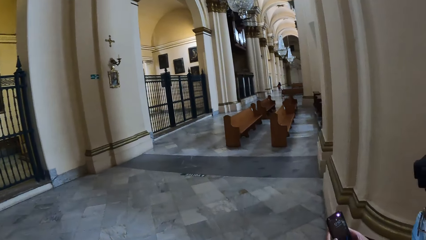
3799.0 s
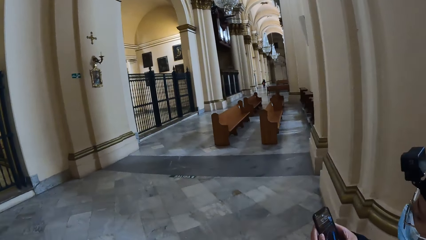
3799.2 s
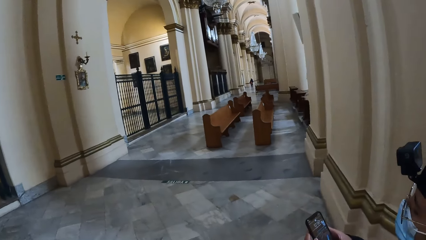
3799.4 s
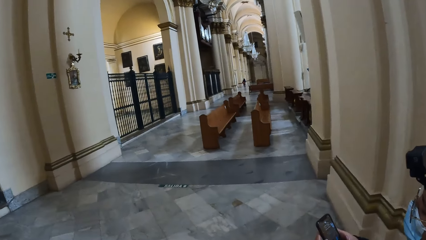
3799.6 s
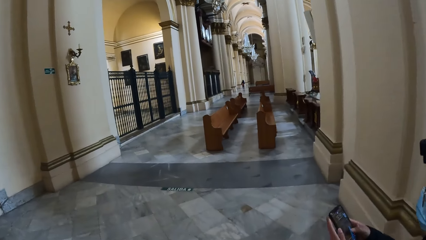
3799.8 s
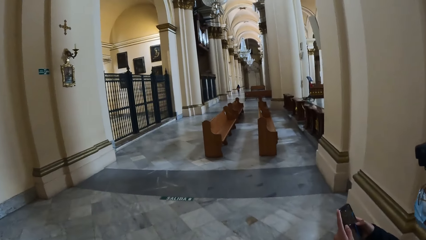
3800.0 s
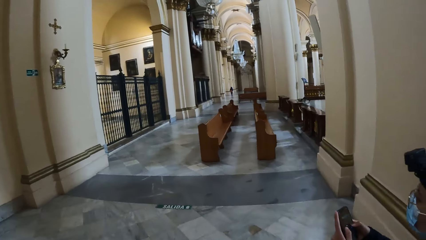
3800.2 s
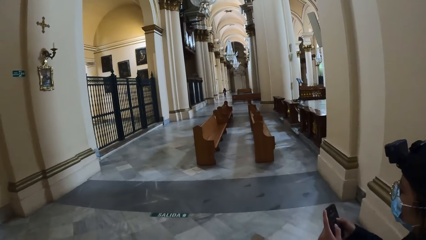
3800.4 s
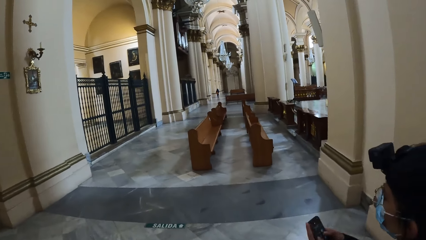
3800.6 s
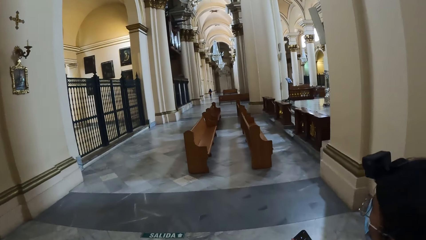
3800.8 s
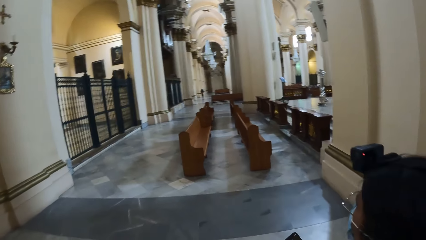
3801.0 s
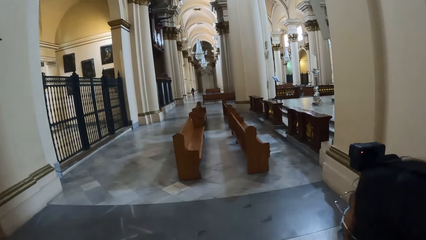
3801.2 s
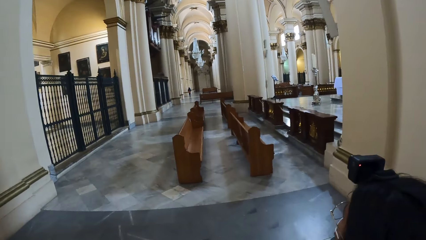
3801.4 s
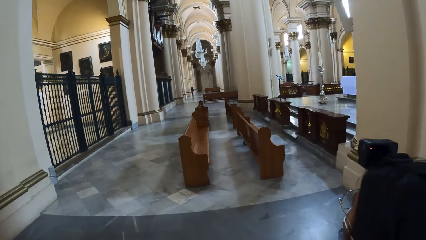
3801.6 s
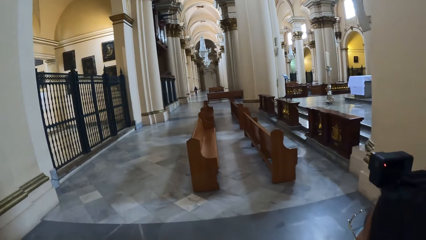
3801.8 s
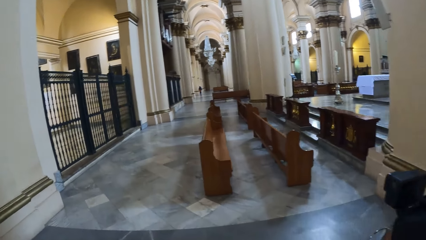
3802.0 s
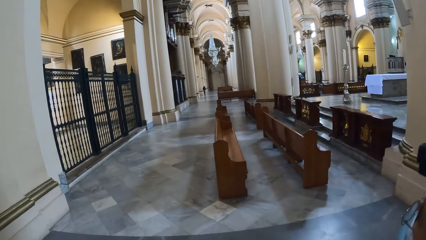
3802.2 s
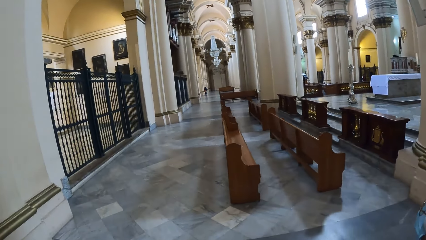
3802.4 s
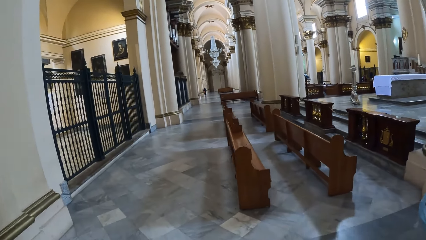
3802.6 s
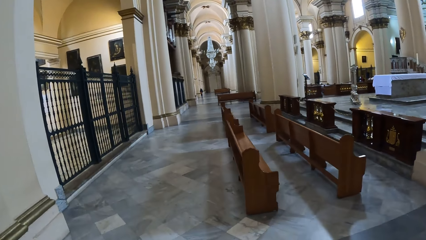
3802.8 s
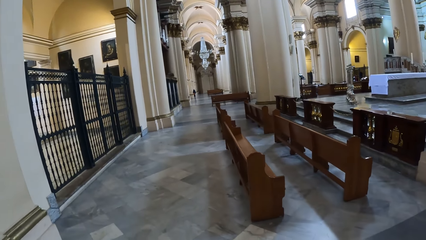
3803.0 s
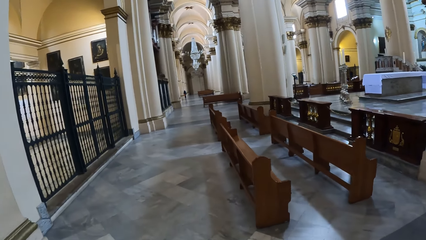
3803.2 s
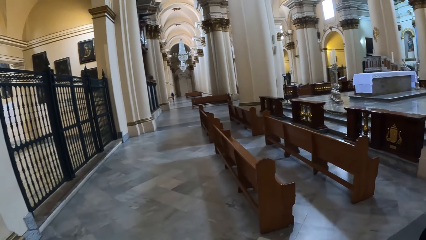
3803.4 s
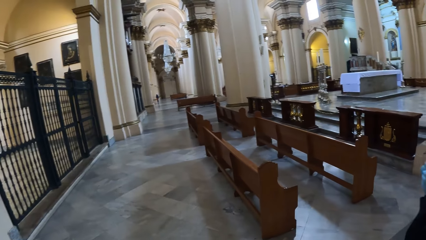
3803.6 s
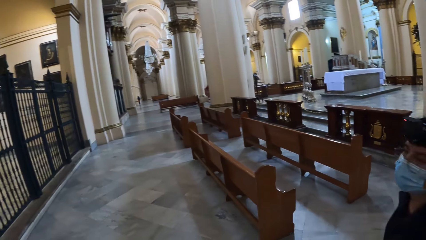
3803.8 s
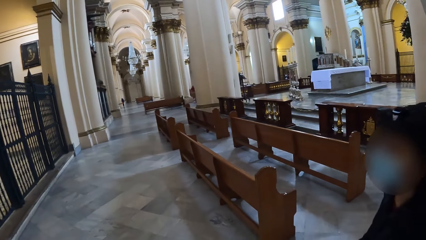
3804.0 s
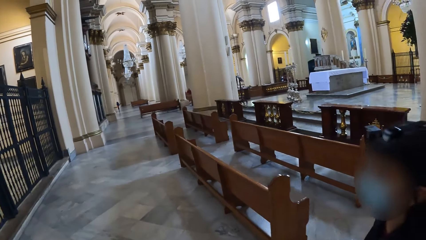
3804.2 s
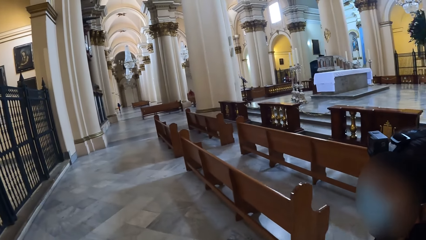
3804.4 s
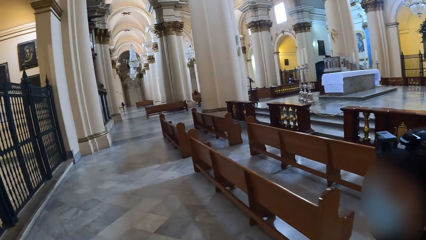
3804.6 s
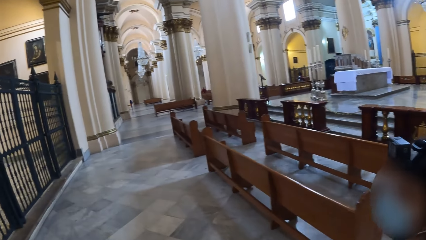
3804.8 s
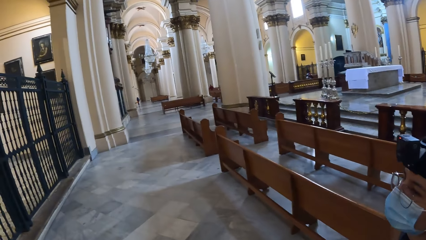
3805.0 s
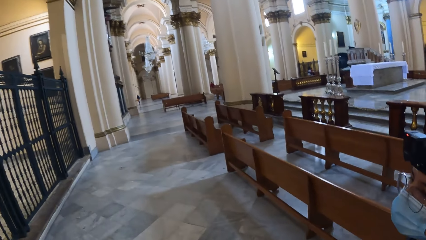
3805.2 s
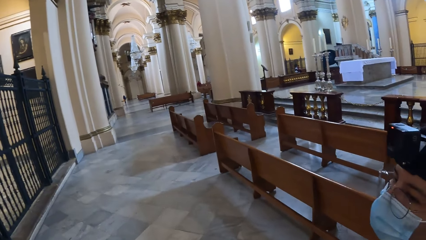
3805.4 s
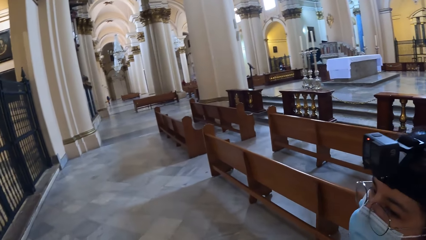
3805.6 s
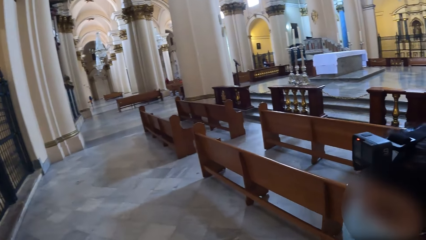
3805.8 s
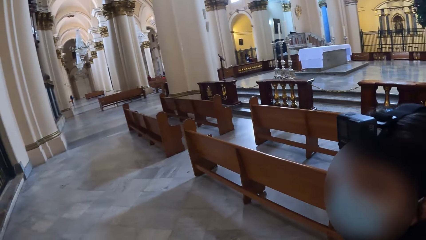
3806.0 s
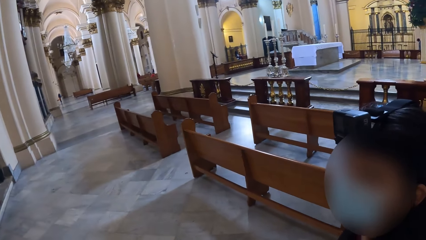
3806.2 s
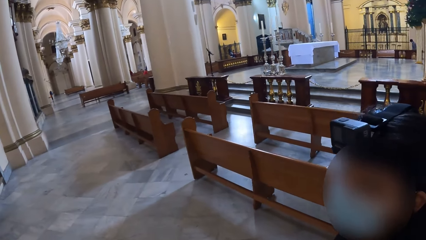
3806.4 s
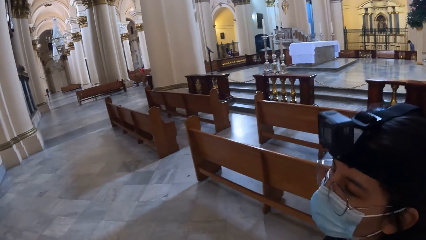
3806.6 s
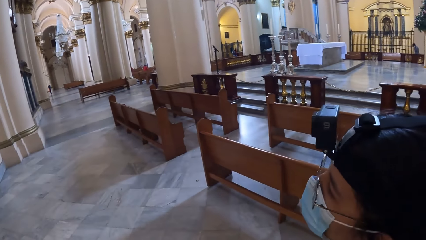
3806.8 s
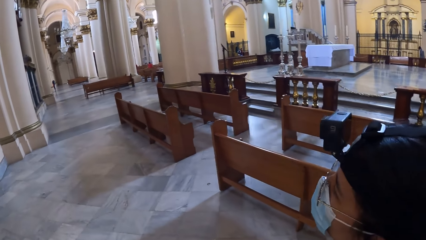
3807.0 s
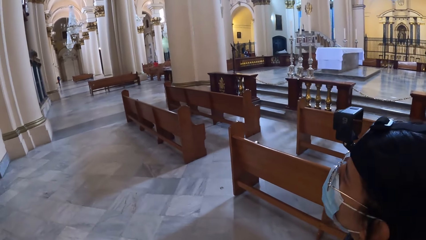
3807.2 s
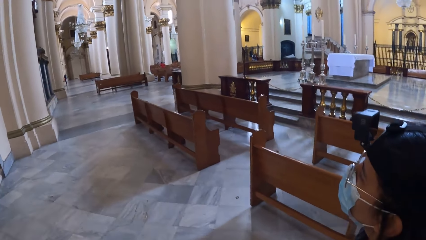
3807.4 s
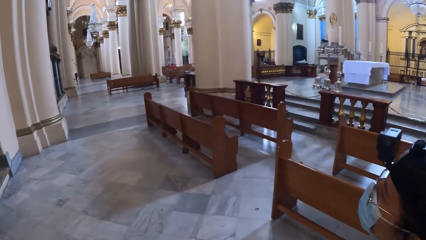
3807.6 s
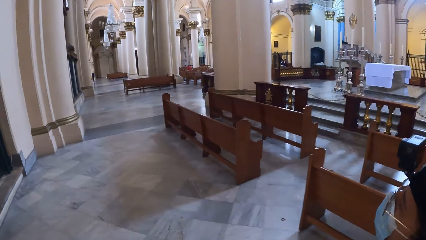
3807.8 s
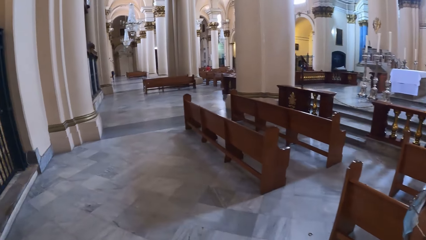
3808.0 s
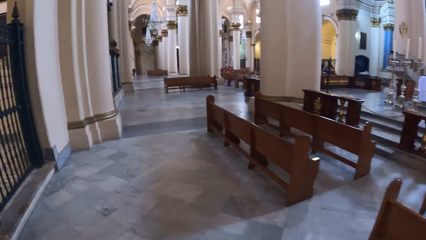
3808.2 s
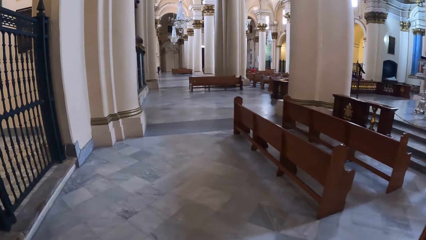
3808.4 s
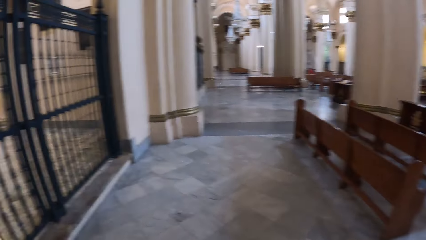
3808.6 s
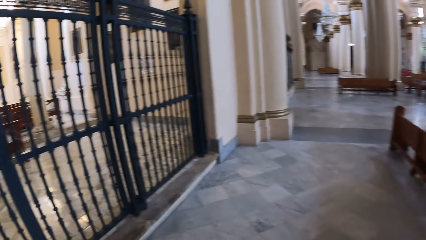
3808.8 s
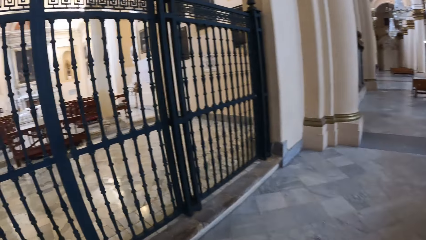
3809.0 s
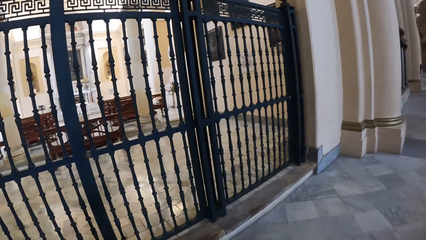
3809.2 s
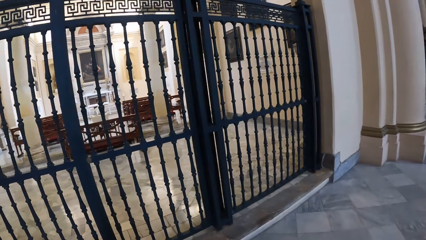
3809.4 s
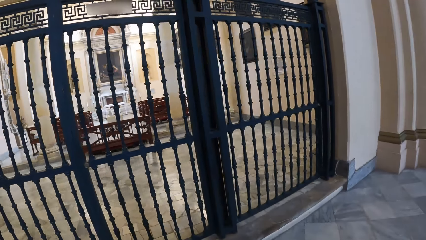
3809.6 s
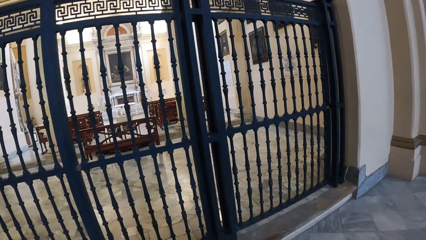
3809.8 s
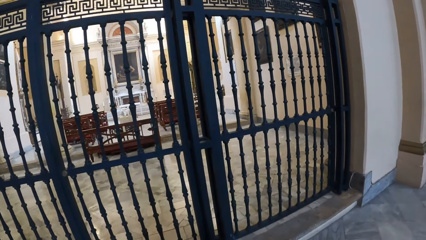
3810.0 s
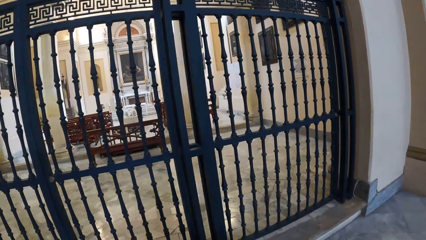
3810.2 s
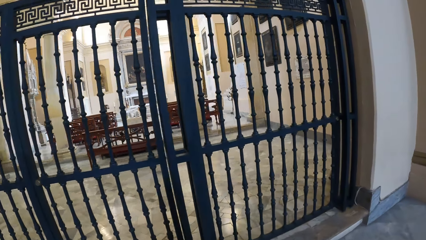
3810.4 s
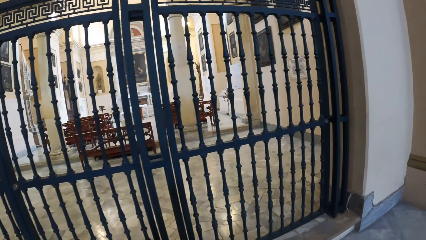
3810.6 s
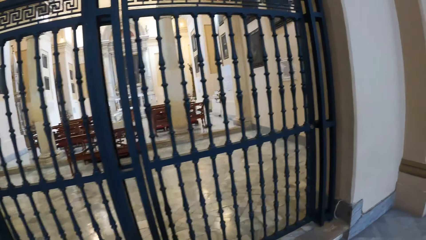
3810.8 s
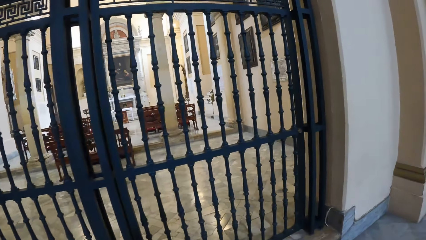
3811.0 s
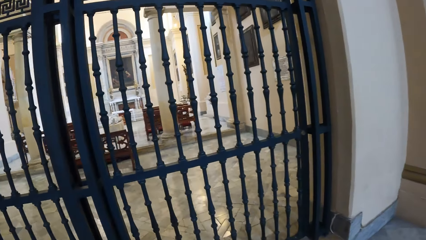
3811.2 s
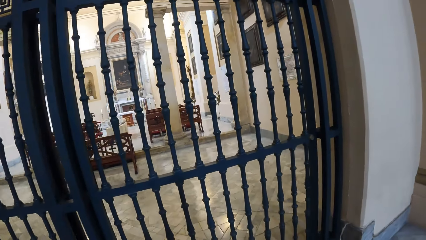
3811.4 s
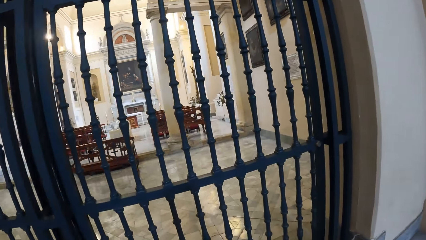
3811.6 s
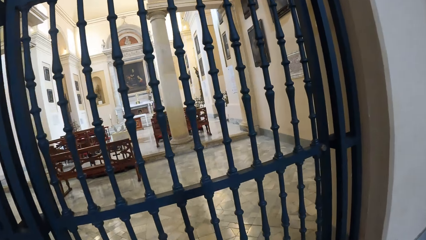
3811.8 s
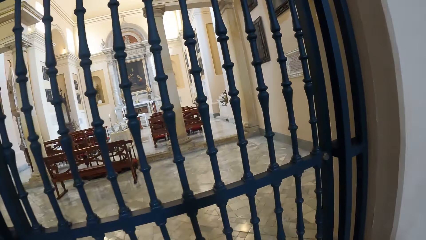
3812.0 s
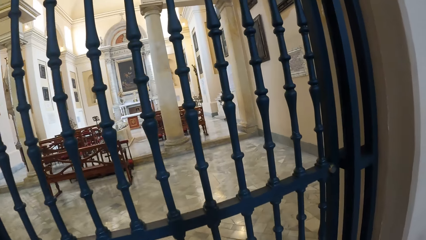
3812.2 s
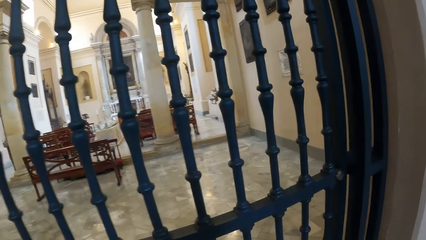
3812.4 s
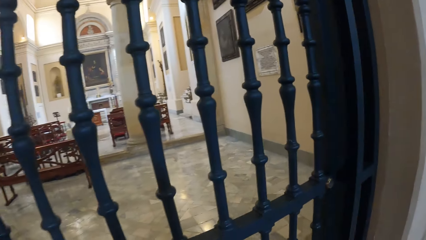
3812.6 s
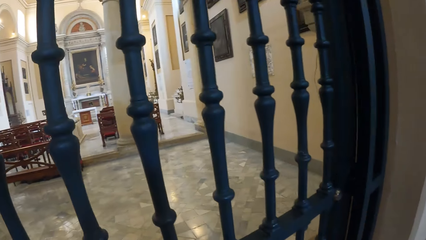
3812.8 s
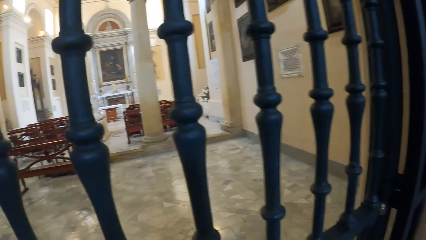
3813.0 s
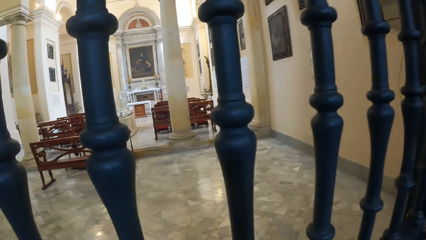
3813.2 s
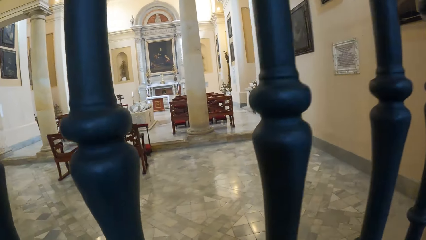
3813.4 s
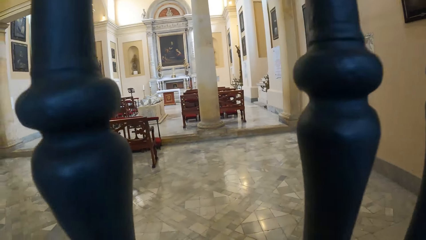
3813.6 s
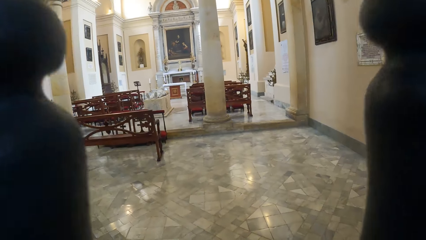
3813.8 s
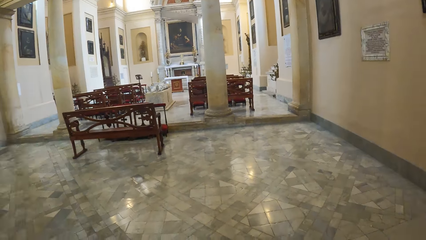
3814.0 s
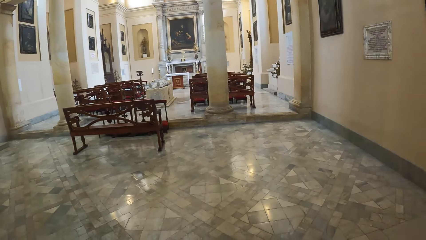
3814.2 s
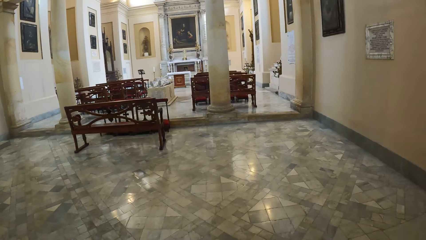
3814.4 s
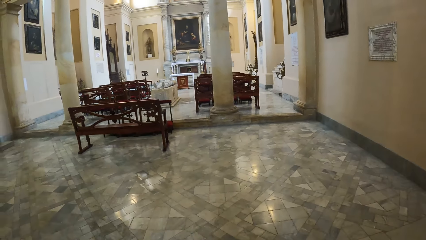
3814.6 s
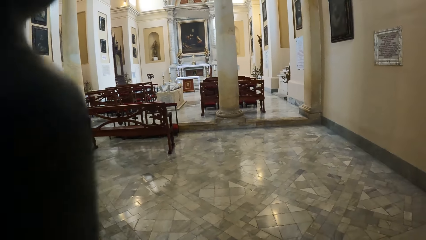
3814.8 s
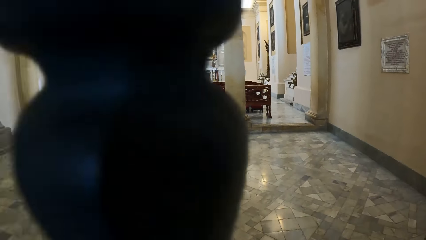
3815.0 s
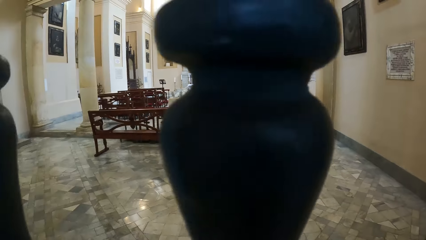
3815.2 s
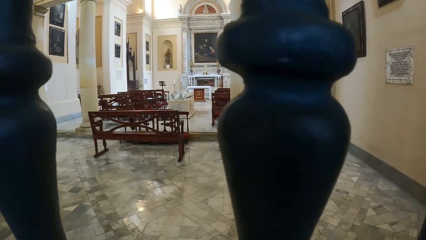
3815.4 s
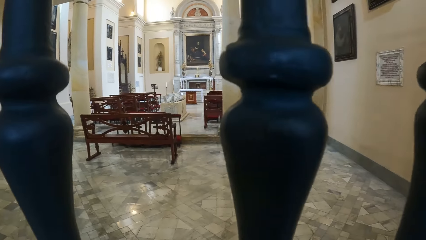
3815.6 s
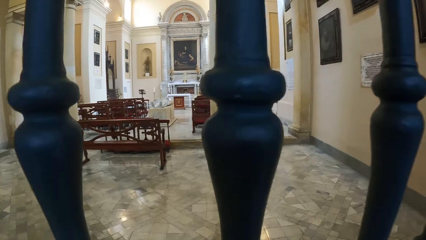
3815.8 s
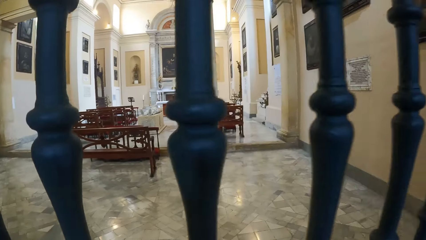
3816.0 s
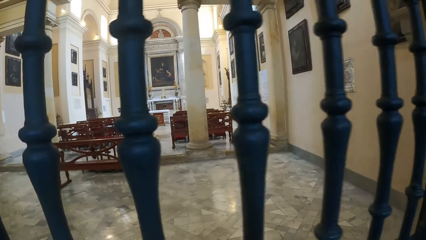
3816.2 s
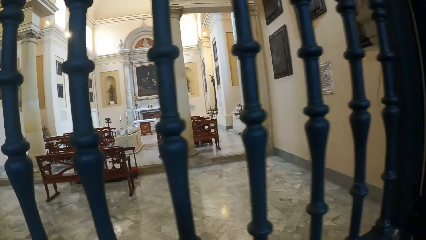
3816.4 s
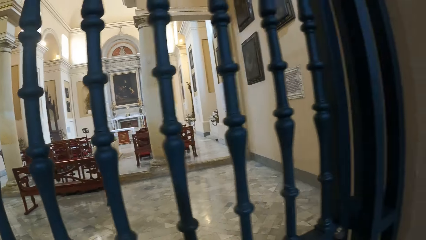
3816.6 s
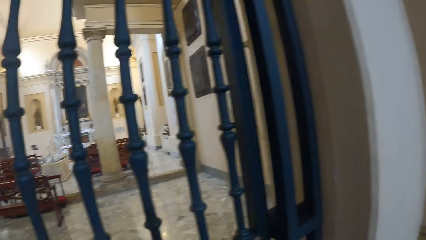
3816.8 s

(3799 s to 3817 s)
A person uses her phone. The person walks around. The person interacts with the camera wearer. The camera wearer looks around. They look through the wall.
